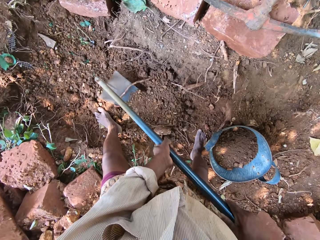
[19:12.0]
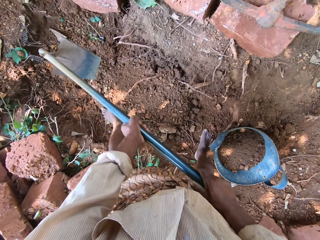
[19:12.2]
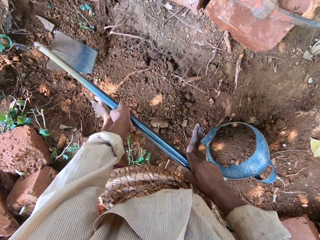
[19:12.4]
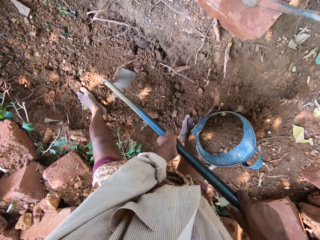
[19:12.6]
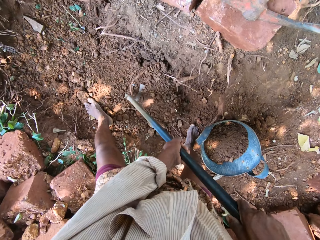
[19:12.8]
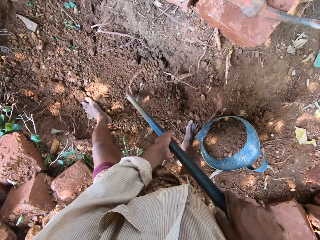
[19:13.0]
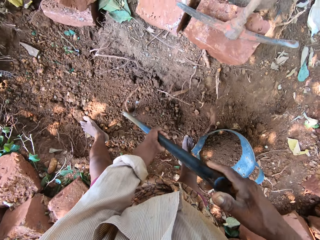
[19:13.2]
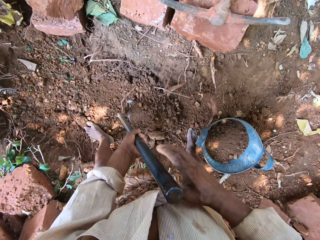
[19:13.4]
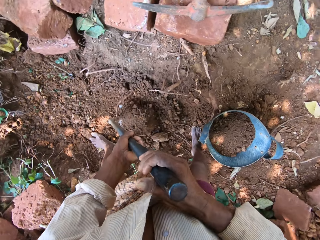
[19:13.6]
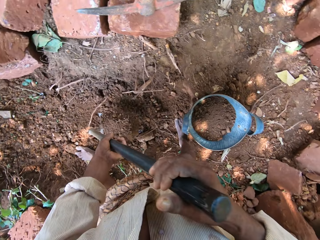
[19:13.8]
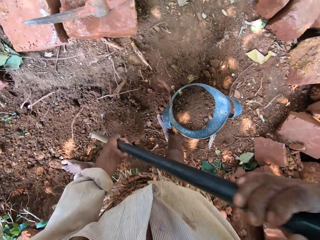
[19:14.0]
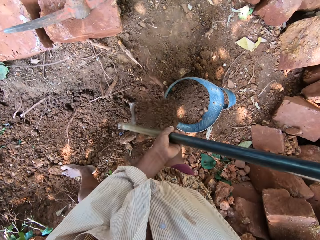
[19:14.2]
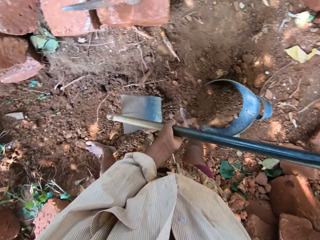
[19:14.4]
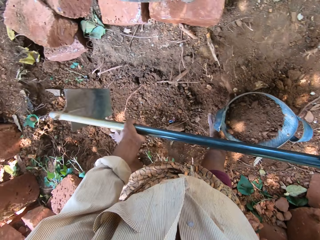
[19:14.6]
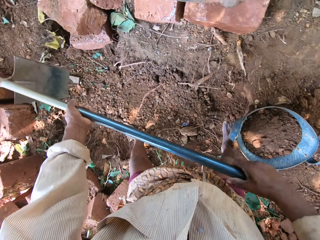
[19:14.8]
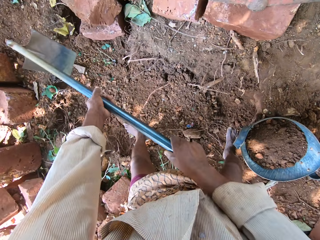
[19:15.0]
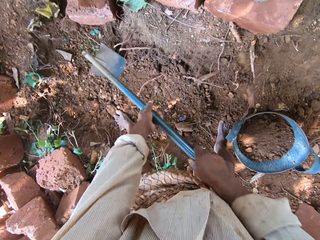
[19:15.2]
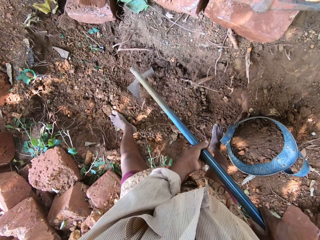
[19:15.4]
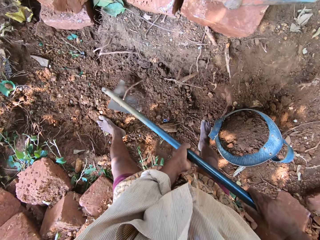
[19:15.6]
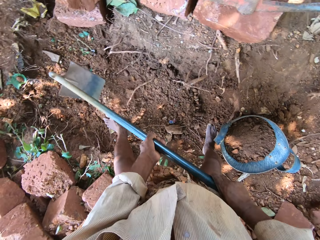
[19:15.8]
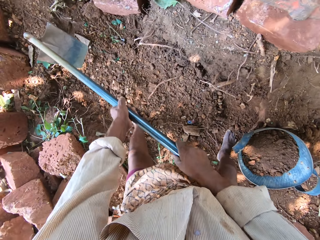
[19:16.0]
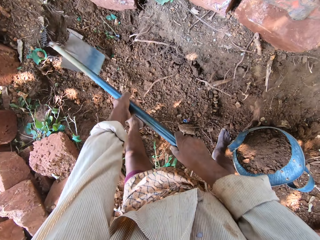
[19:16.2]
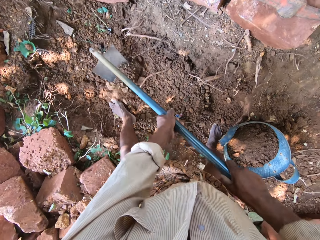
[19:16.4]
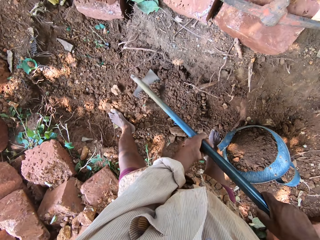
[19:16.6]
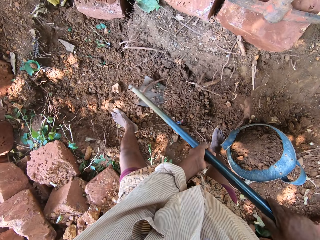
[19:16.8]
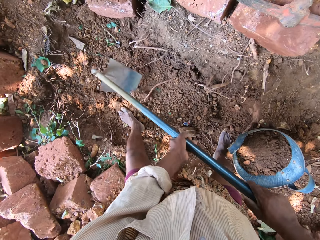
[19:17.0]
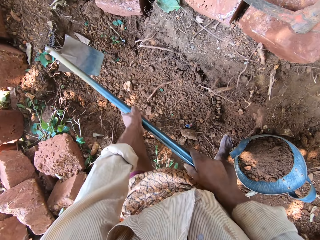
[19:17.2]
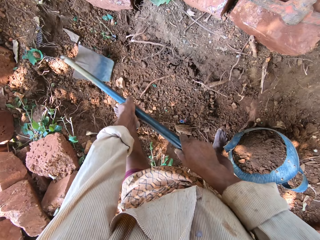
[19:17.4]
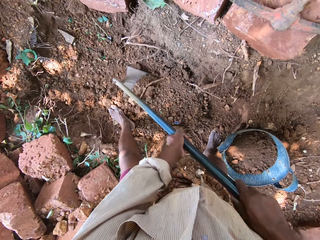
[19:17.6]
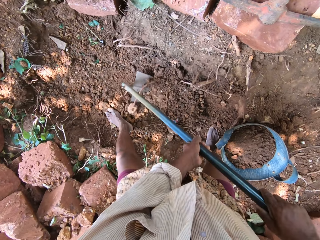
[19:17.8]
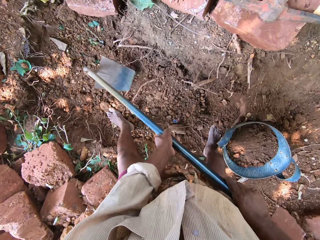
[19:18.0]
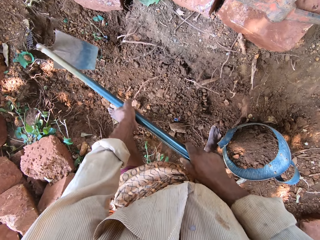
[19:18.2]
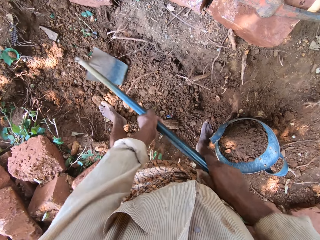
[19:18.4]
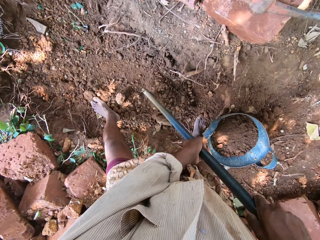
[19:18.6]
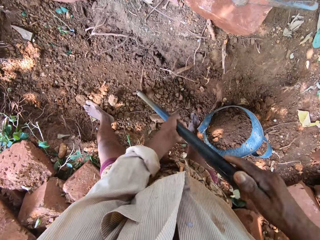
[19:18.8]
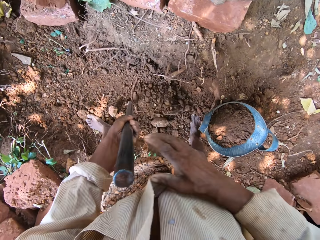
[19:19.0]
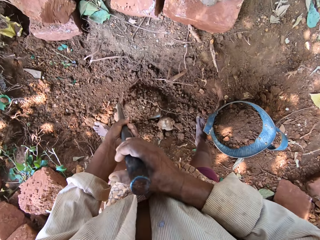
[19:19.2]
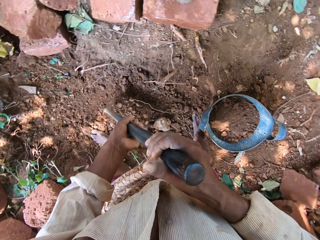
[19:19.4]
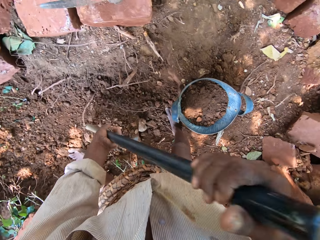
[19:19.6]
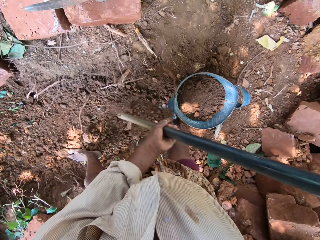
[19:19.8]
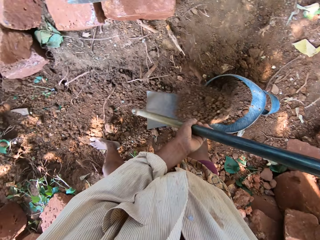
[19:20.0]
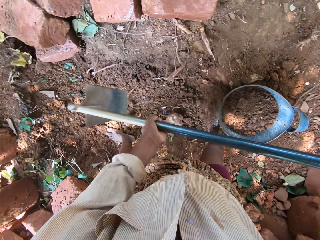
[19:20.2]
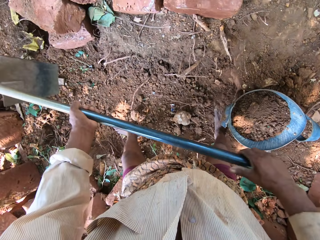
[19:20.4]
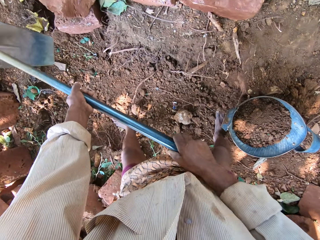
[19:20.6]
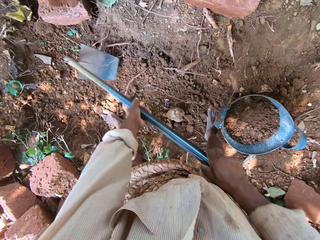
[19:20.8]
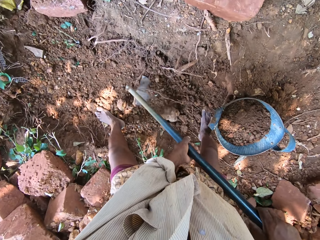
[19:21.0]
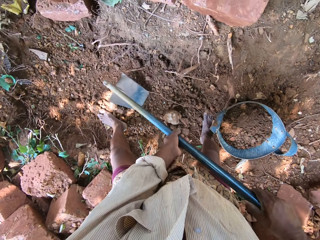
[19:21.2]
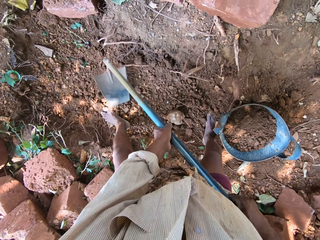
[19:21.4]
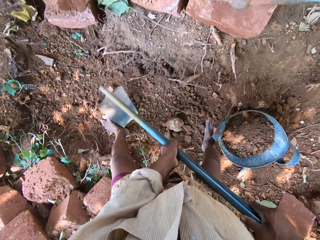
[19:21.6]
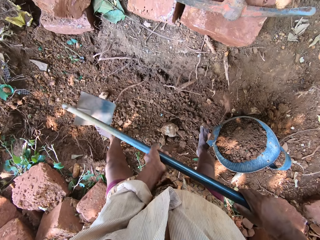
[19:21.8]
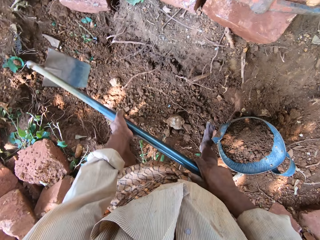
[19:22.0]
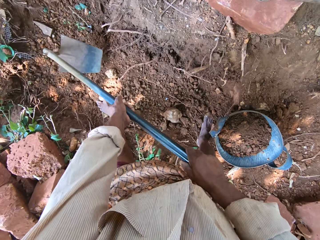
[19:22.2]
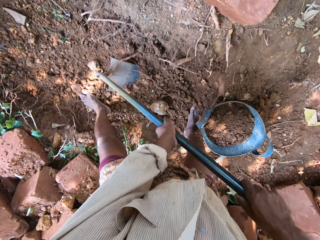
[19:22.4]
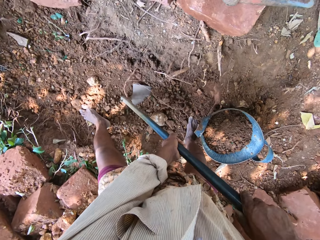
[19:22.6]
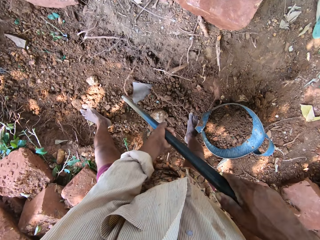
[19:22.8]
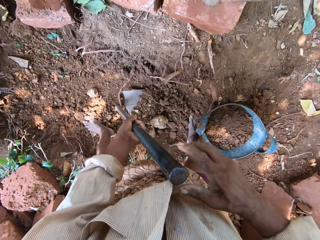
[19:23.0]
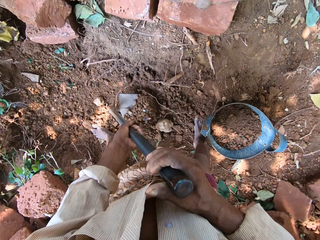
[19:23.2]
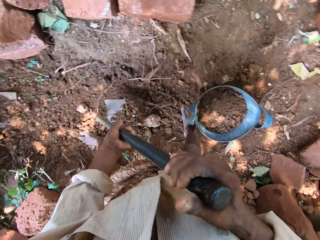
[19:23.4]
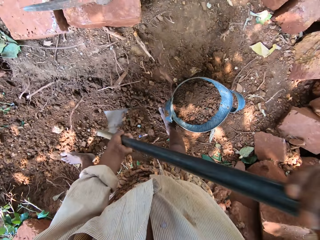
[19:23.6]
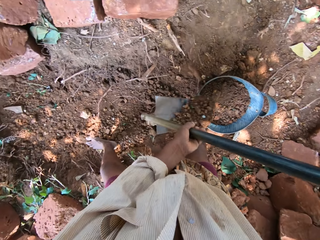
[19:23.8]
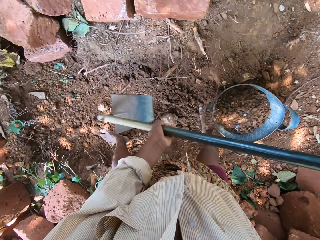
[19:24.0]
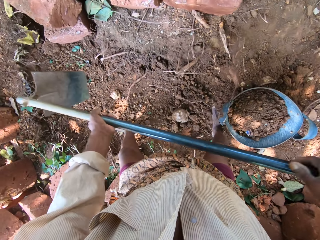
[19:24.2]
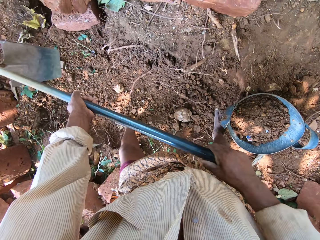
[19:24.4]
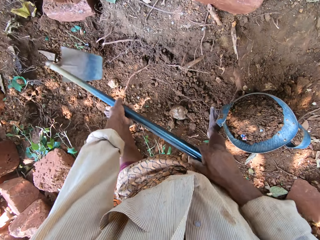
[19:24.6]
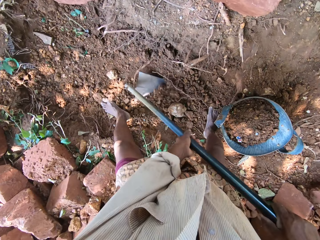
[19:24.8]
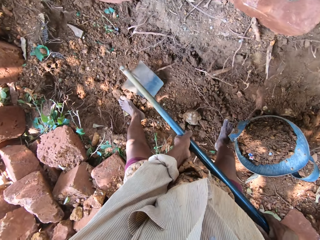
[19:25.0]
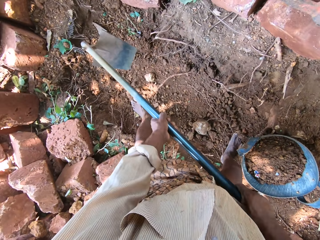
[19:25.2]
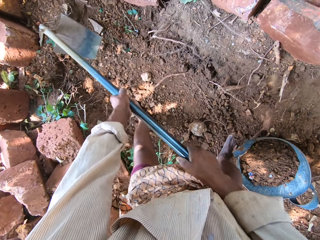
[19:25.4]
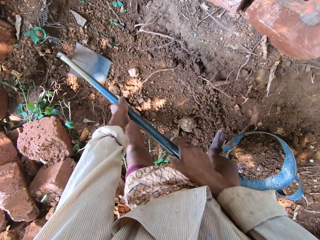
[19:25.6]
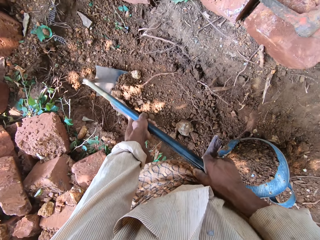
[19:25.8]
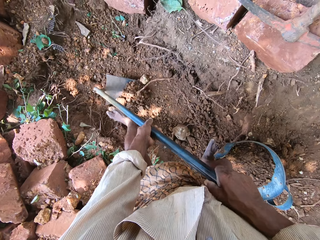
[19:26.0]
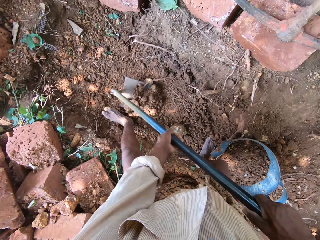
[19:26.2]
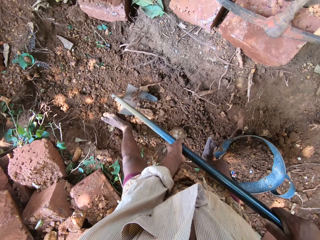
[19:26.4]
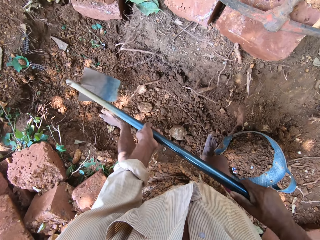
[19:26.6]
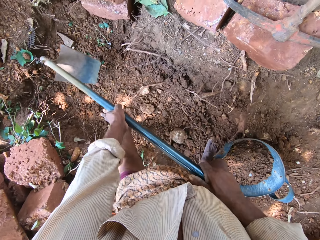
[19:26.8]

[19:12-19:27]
The camera wearer scoops sand with the hoe in both hands. They pour the sand into the headpan with the hoe in both hands. They dig the ground with the hoe in both hands. They scoop sand with the hoe in both hands. They pour the sand into the headpan with the hoe in both hands. They dig the ground with the hoe in both hands. They scoop sand with the hoe in both hands. They pour the sand into the headpan with the hoe in both hands. They dig the ground with the hoe in both hands.

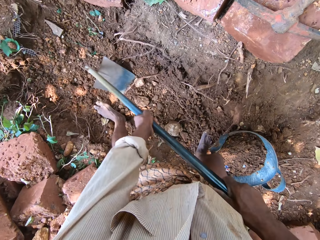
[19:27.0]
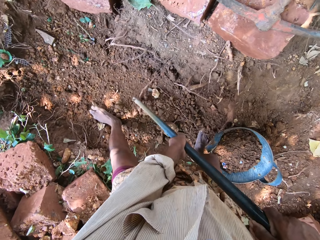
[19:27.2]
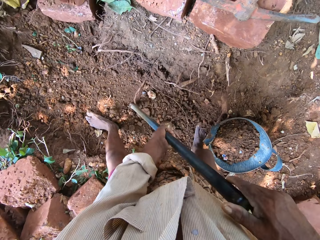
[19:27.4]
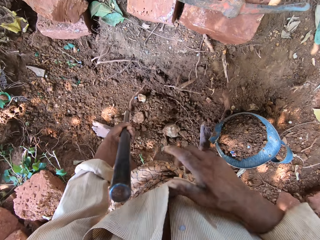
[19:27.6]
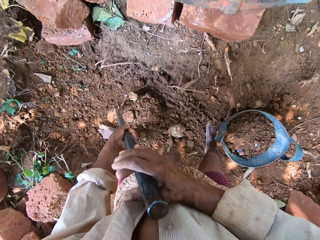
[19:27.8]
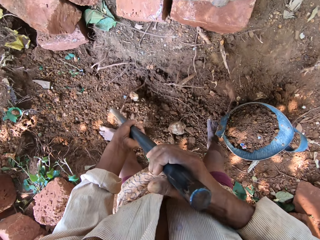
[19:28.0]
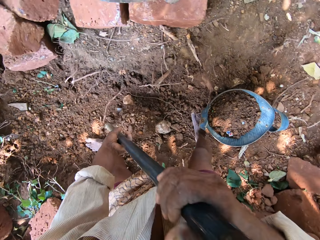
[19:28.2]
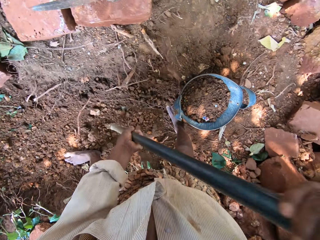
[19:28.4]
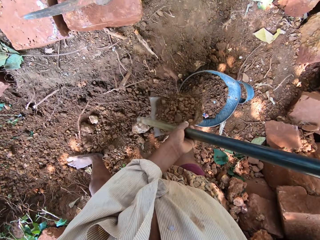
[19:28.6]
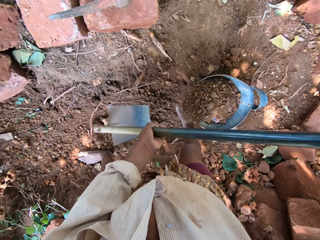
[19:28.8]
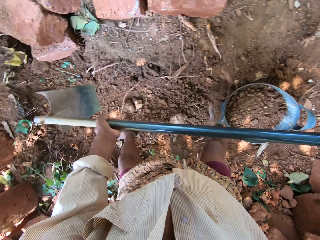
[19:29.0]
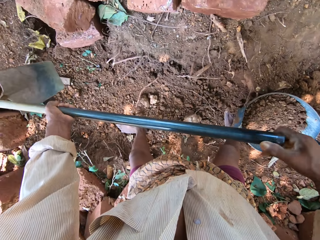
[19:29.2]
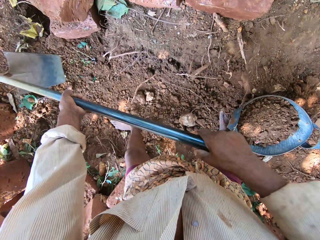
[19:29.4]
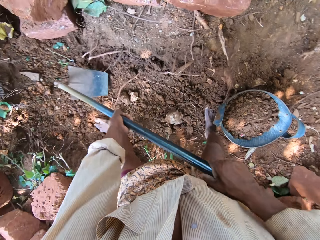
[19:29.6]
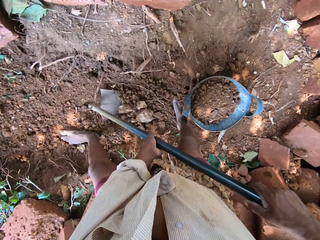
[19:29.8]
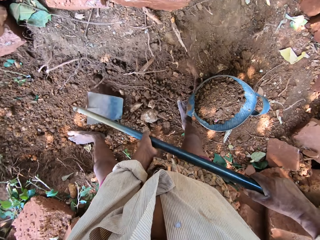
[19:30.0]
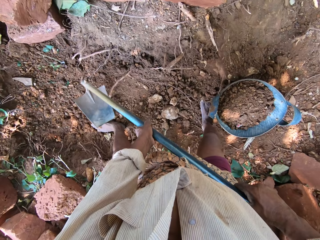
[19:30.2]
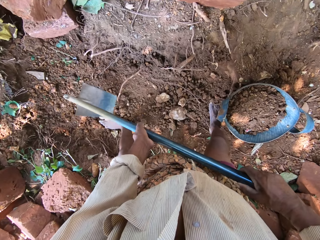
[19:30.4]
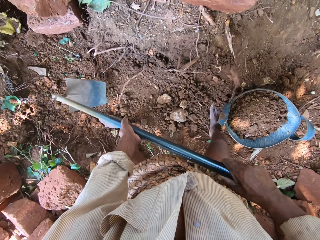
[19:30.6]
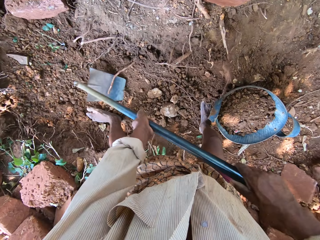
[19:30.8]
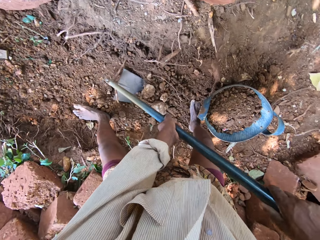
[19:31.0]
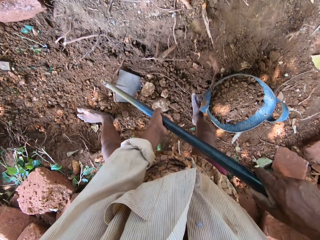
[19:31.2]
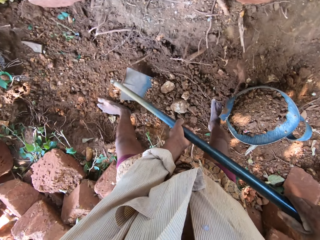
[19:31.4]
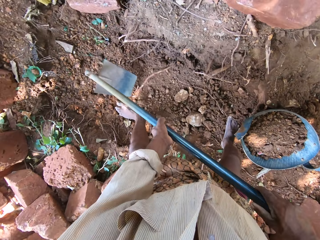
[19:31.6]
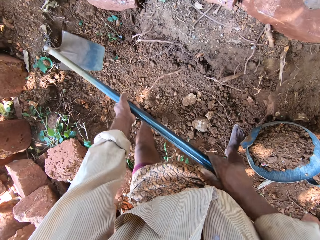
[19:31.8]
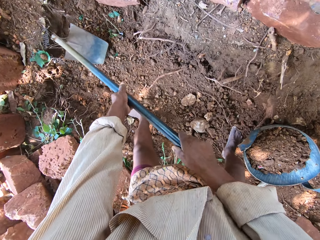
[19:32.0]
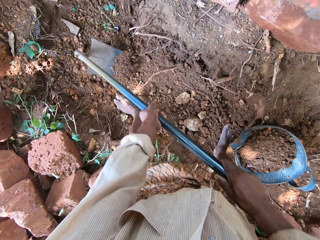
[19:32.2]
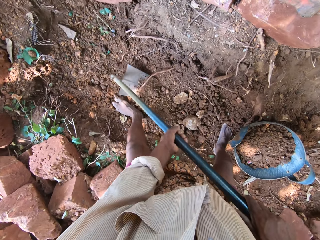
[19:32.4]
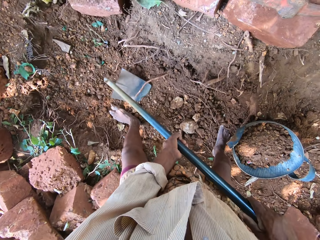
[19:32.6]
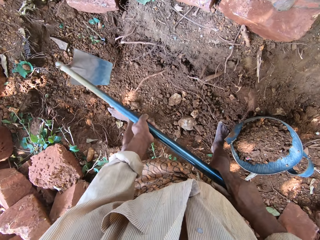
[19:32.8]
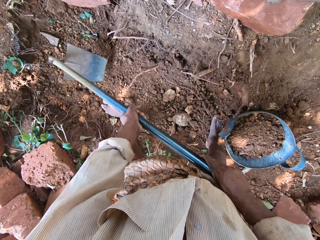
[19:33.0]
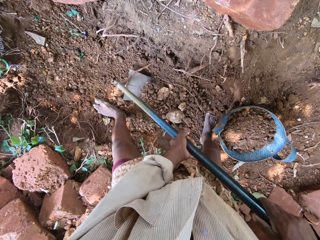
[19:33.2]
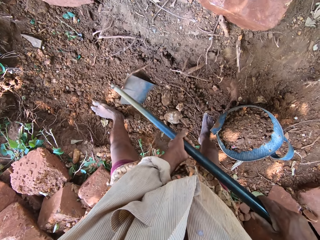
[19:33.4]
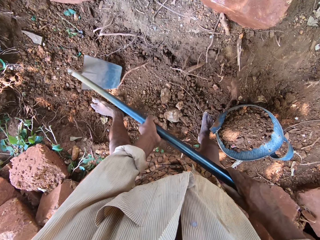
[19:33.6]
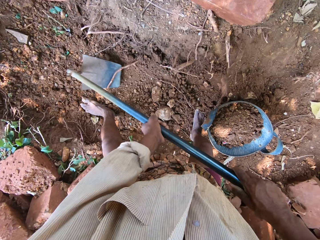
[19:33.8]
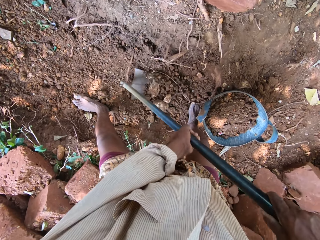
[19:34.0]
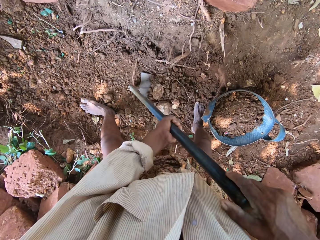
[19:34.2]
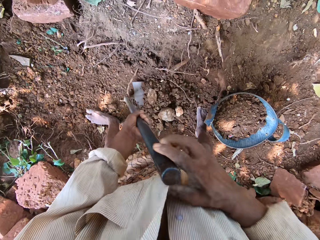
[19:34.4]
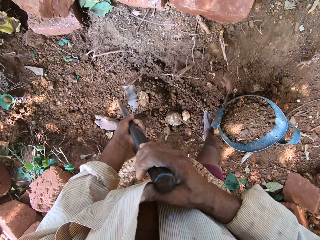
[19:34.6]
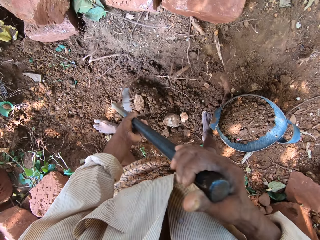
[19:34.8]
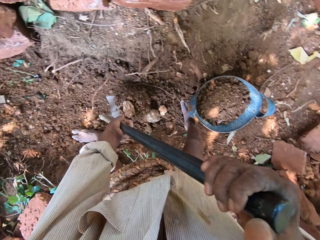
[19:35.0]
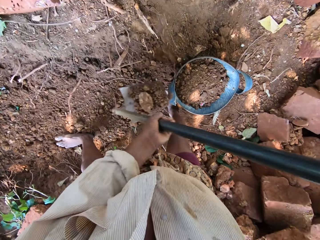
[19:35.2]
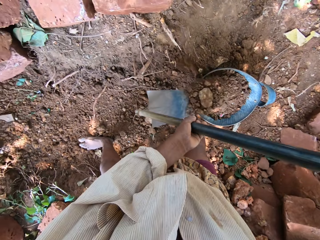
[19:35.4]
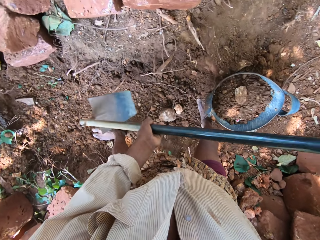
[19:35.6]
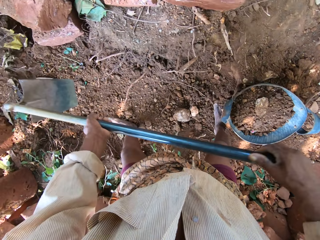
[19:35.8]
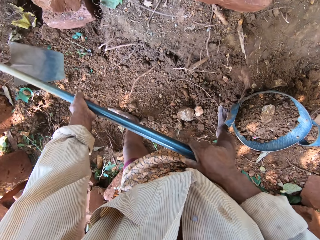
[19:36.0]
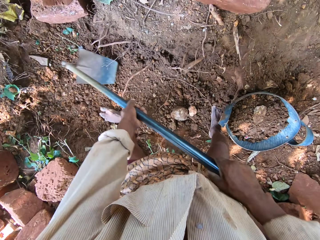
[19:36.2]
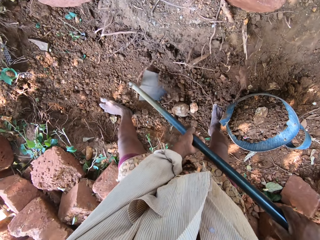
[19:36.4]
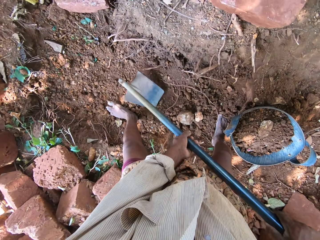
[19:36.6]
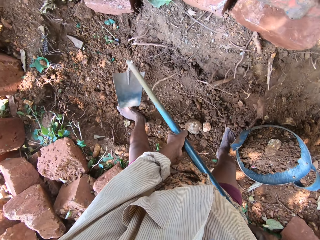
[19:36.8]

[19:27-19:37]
The camera wearer scoops sand with the hoe in both hands. They pour the sand into the headpan with the hoe in both hands. They dig the ground with the hoe in both hands. They scoop sand with the hoe in both hands. They pour the sand into the headpan with the hoe in both hands. They dig the ground with the hoe in both hands.
